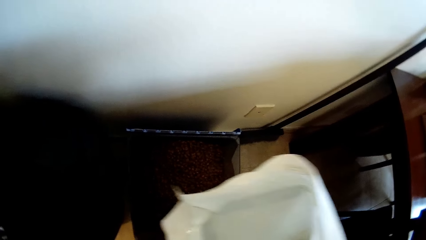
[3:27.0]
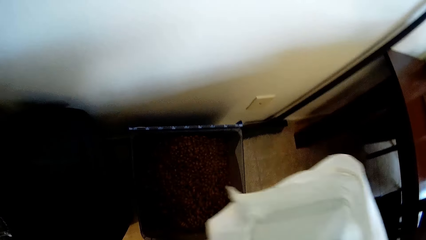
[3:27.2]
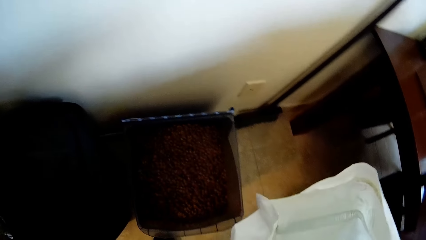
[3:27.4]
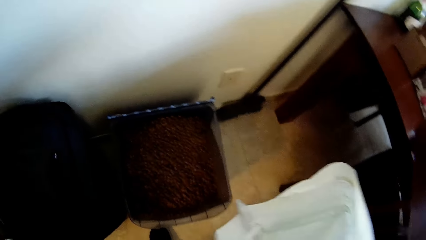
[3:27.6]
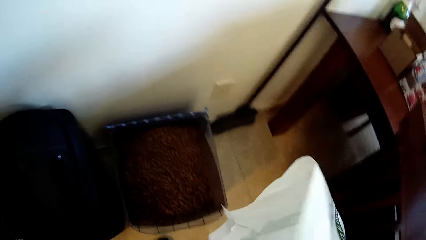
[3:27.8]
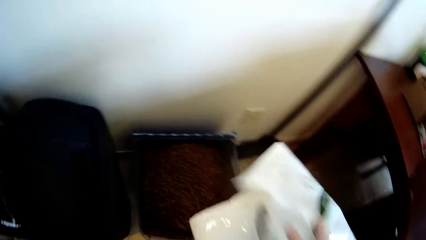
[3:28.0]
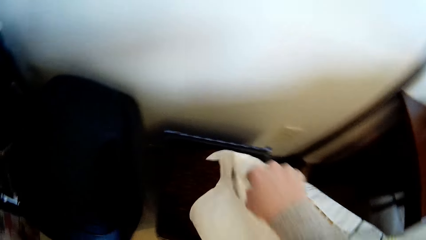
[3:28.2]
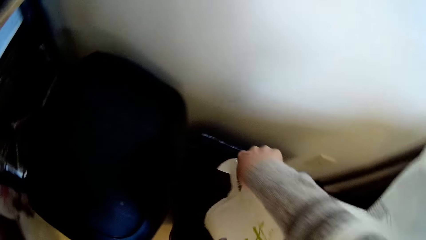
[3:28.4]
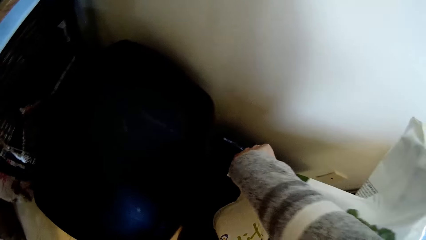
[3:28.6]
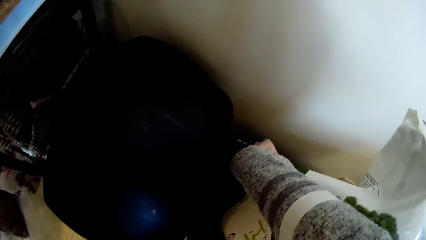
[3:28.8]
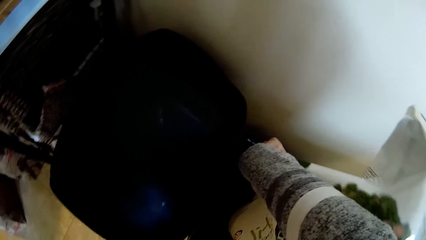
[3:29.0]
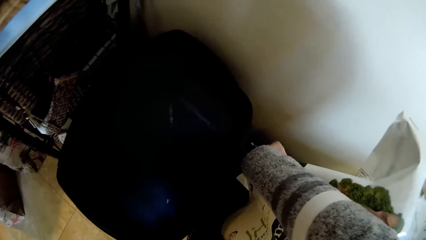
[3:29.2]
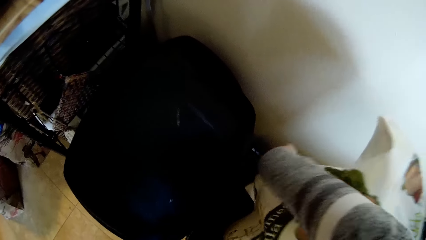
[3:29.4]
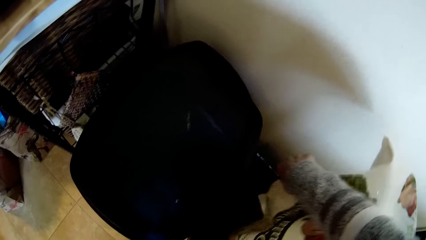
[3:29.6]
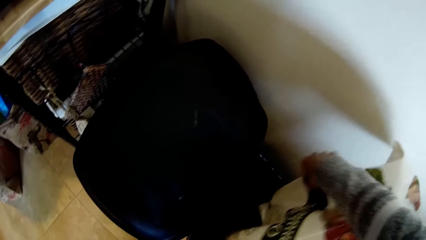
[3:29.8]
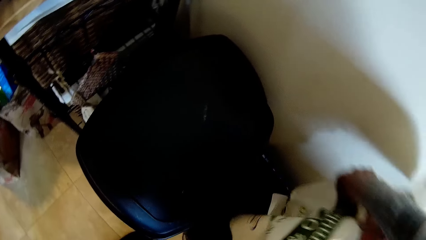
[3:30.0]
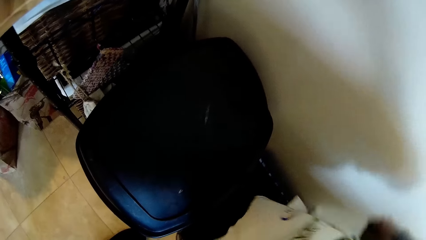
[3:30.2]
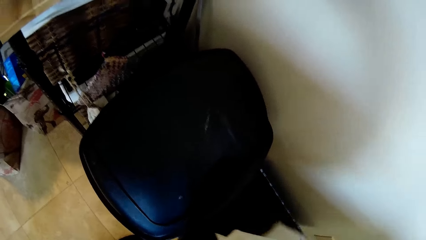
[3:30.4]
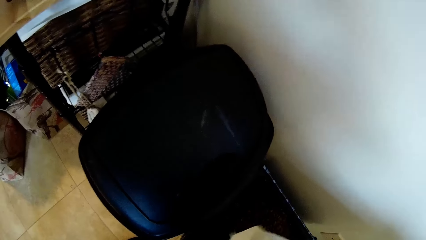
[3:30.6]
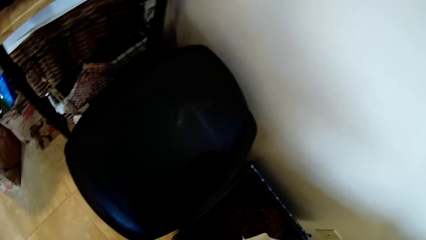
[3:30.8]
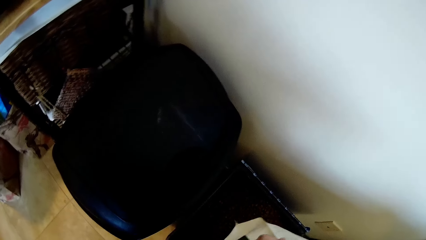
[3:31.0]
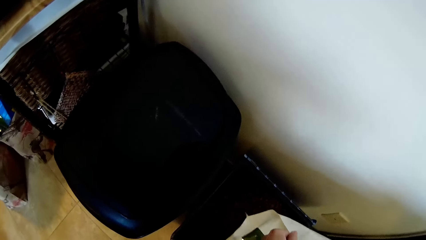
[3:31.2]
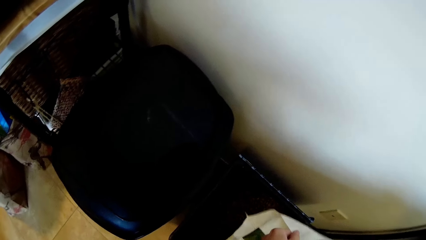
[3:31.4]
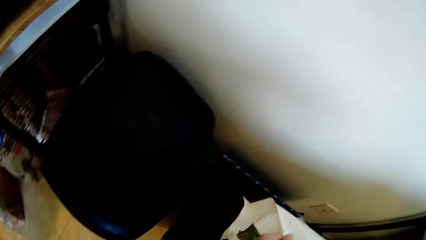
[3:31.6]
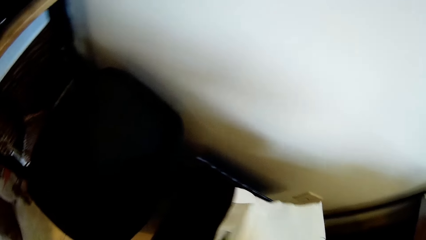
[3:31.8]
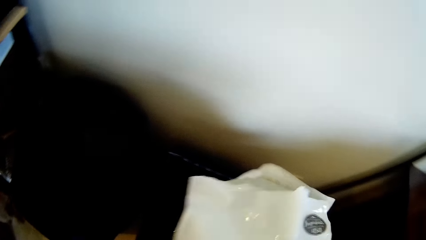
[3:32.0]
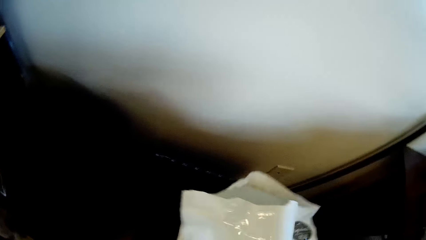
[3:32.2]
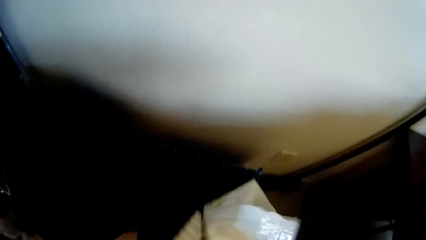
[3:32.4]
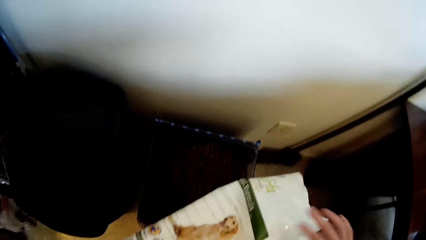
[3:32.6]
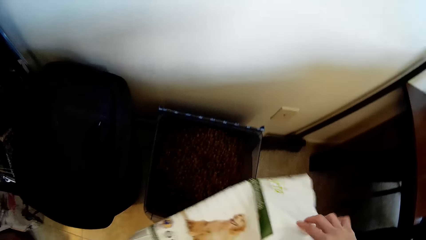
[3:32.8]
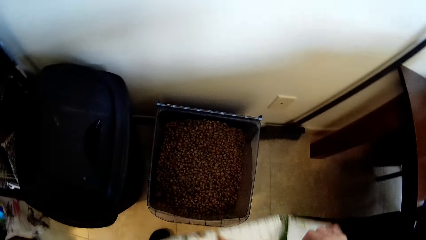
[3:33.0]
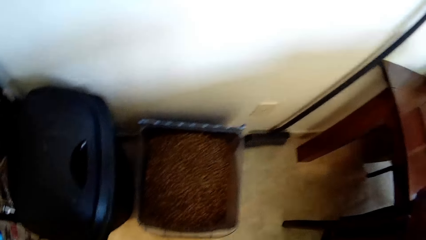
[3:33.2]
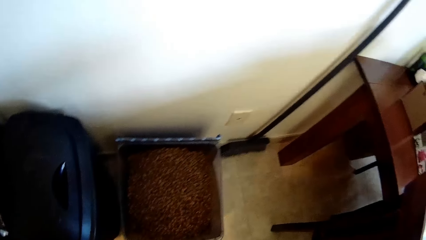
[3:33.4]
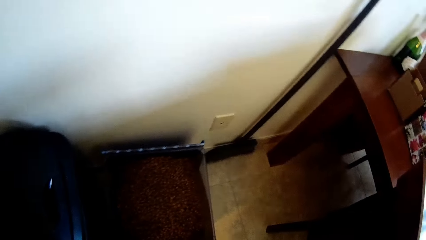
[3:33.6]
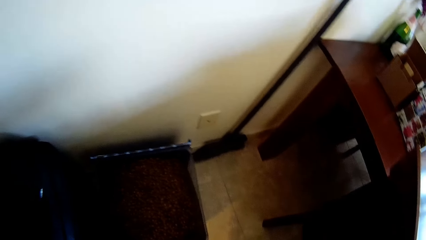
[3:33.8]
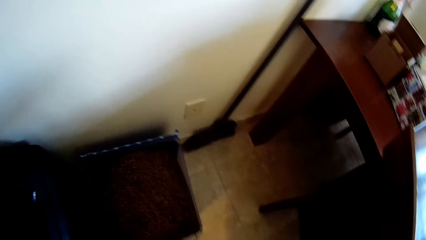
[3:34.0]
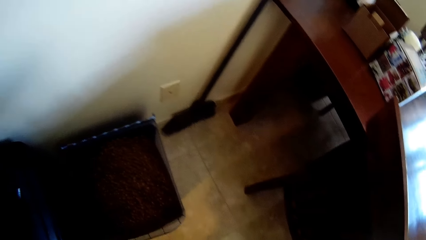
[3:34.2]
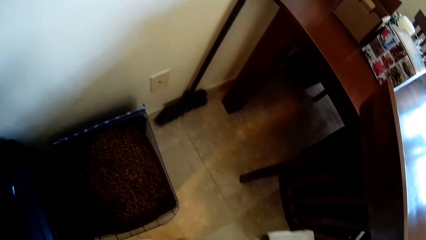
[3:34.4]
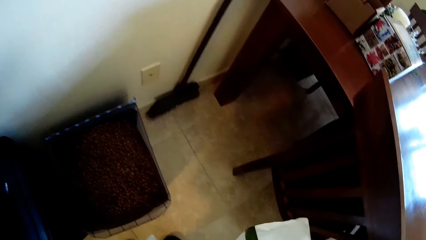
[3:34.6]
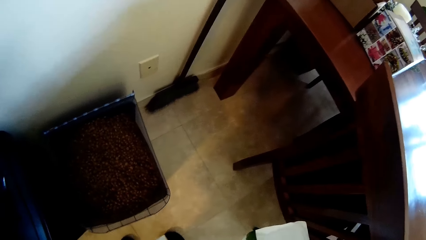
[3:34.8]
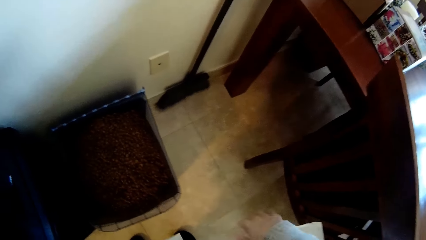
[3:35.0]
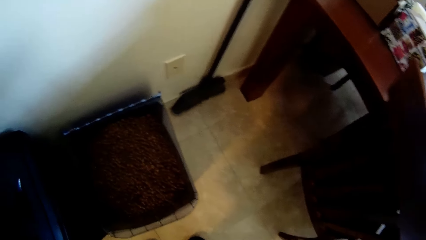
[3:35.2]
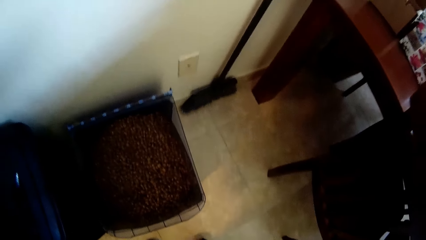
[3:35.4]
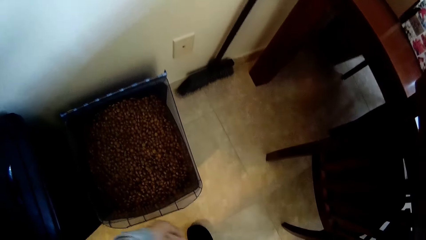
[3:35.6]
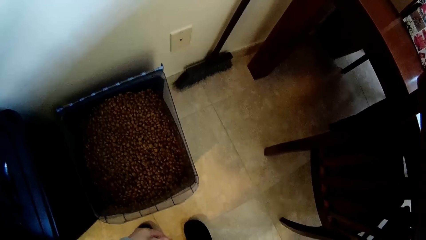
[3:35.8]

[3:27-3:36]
The camera wearer pours the dog food in the bag of dog food or bin with both hands. He folds the bag with both hands.

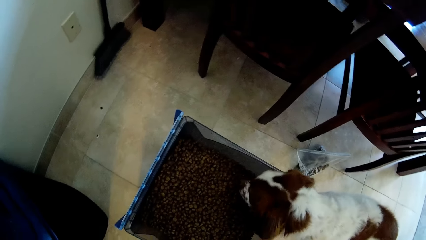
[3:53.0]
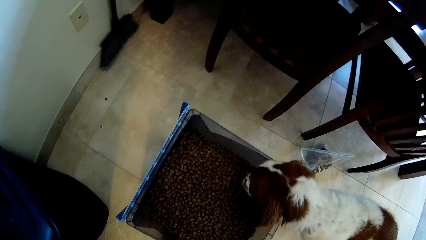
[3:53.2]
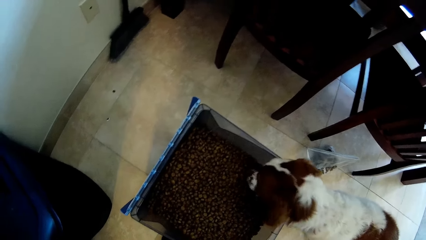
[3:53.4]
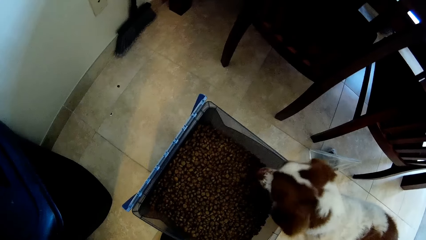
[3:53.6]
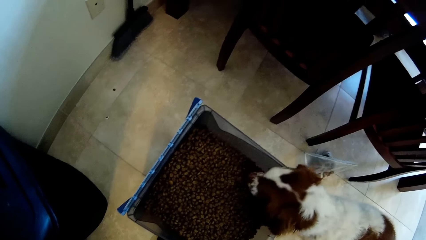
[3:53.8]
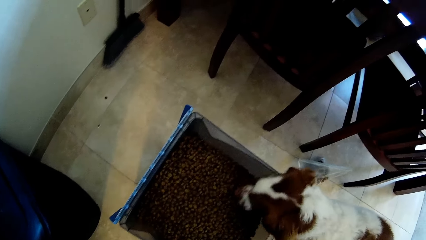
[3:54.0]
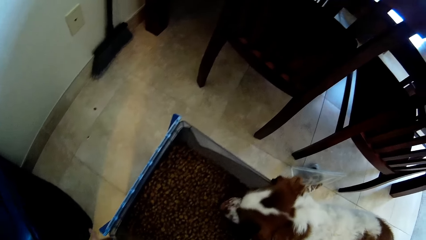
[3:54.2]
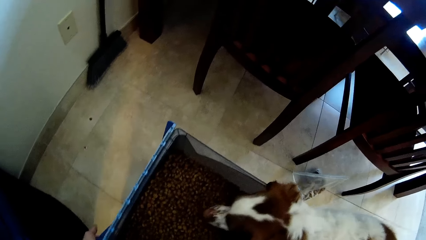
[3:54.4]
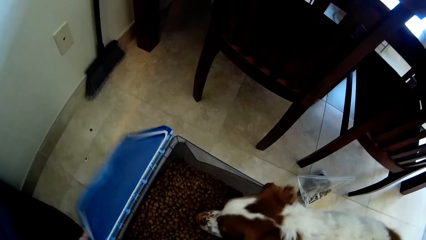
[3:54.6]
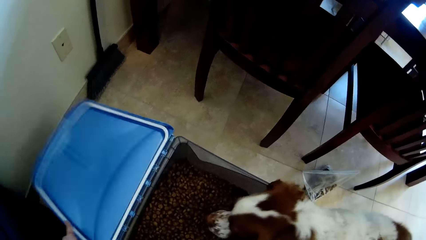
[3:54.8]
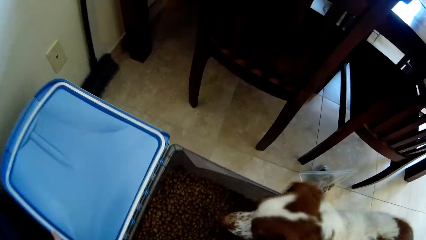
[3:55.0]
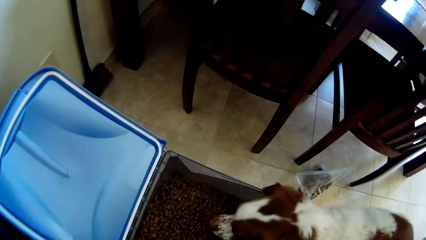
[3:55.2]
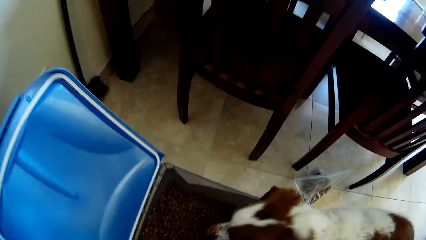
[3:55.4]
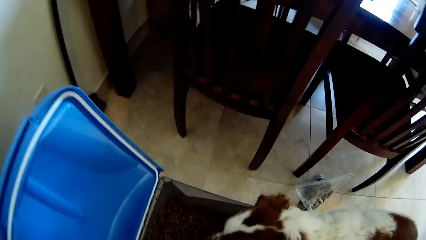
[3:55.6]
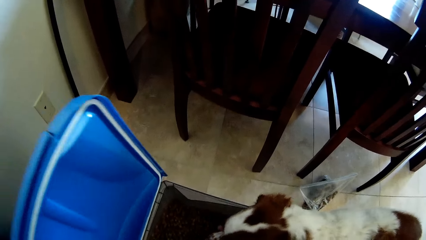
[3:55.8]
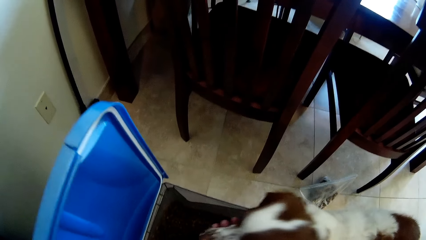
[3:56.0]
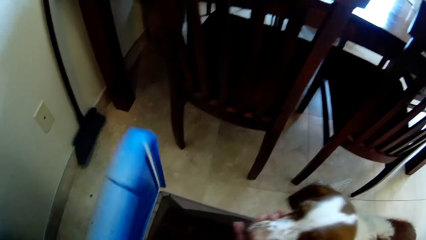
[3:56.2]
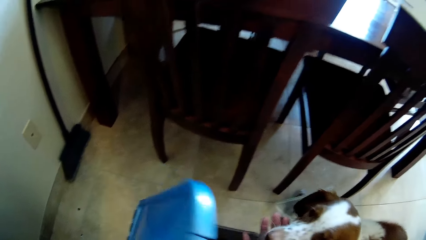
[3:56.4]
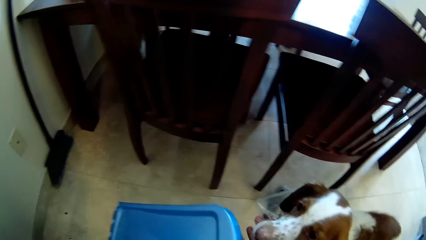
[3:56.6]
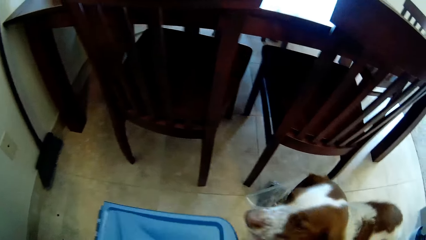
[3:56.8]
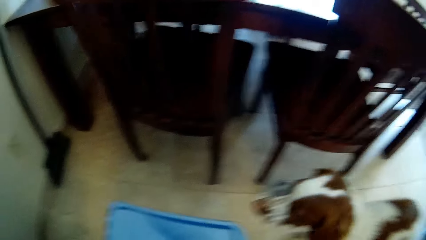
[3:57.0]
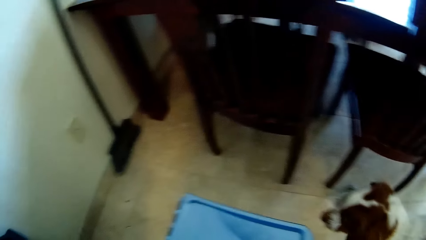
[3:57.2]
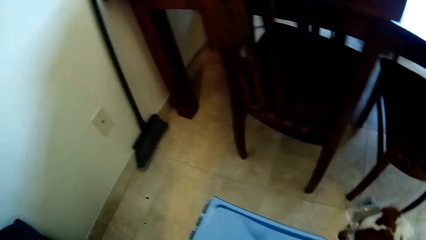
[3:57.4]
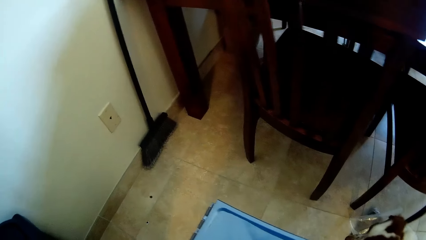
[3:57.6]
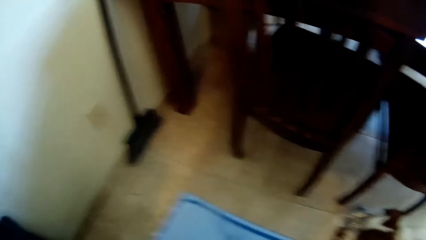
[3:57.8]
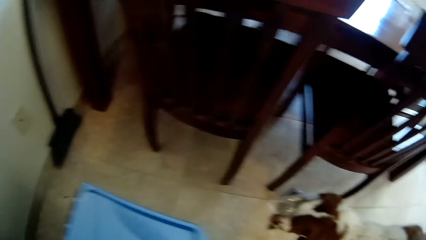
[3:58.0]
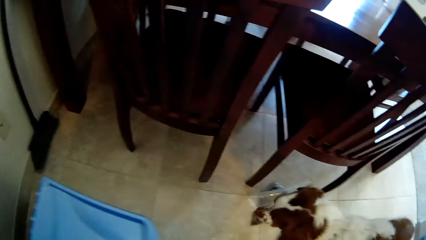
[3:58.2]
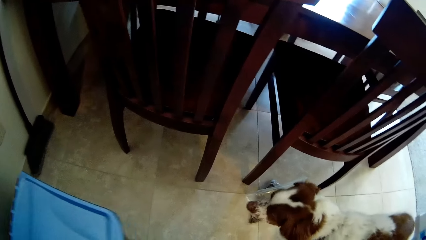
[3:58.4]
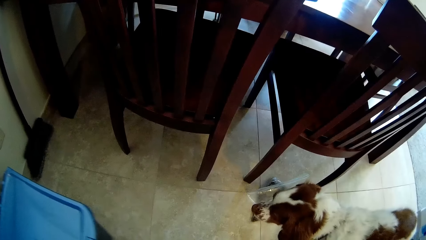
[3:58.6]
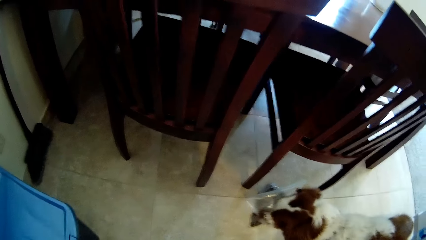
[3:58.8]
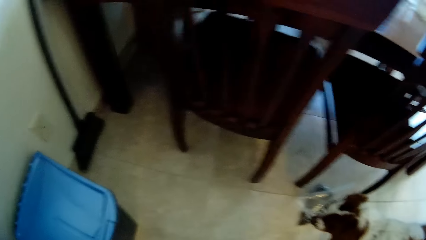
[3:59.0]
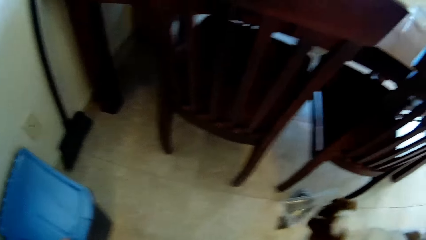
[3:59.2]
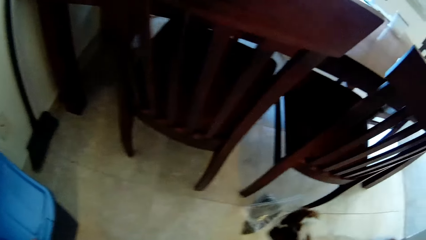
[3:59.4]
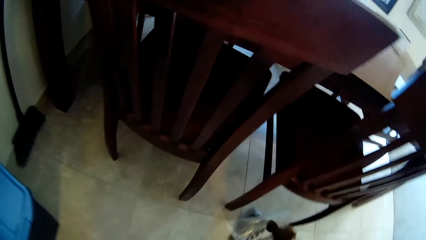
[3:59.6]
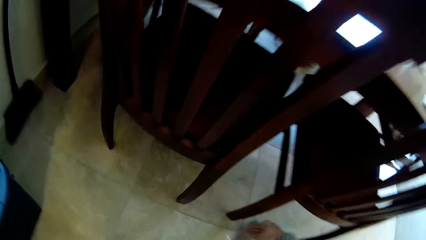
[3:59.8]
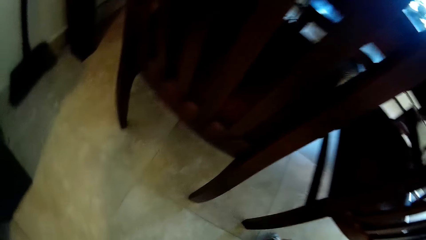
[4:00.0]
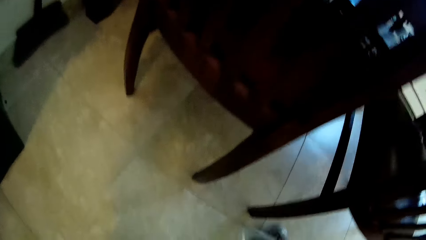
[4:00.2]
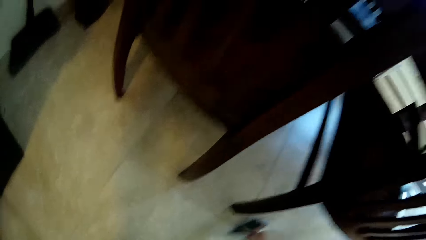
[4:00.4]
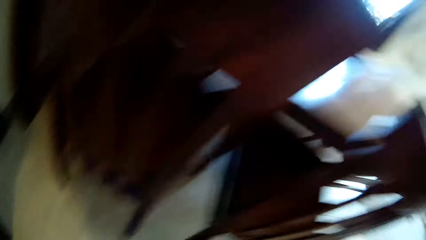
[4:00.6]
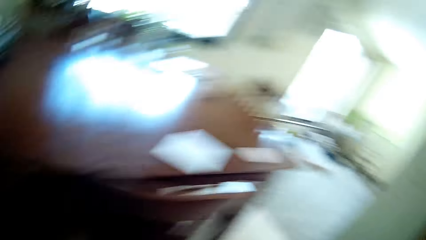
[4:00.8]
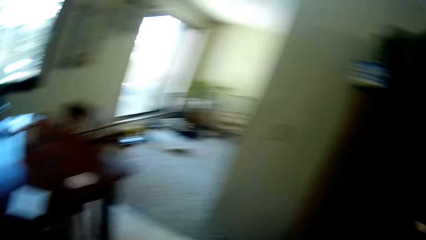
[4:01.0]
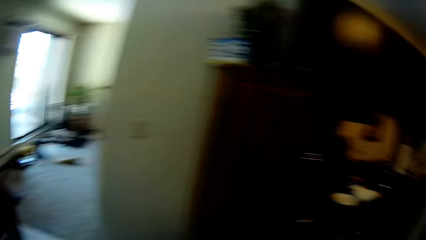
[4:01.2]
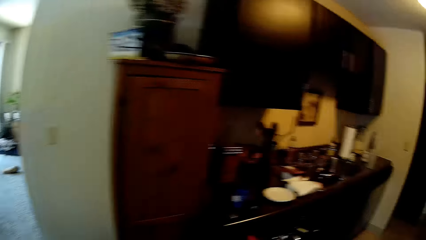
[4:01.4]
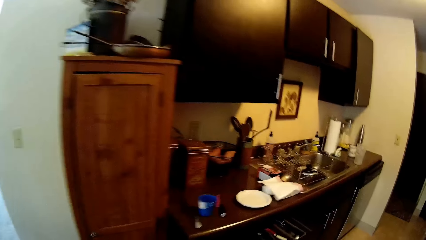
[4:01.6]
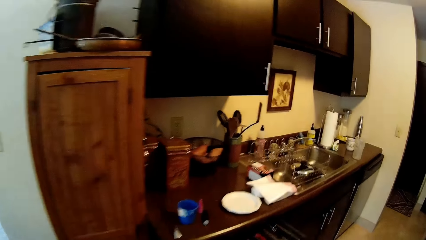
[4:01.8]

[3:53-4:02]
The camera wearer closes the pet bin with his left hand. He drags the pet bin on the floor with his left hand. He pushes the bin. He picks up a bag.
